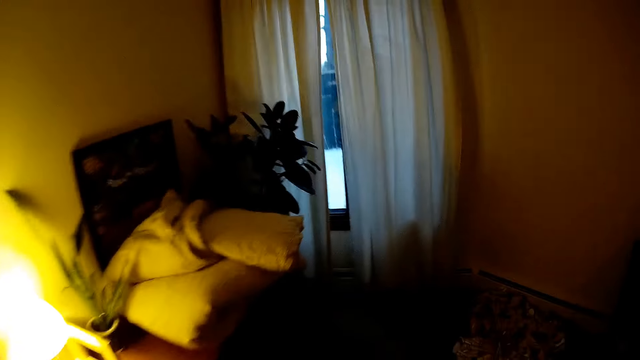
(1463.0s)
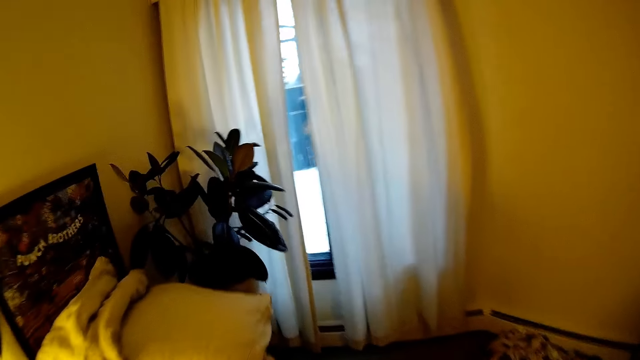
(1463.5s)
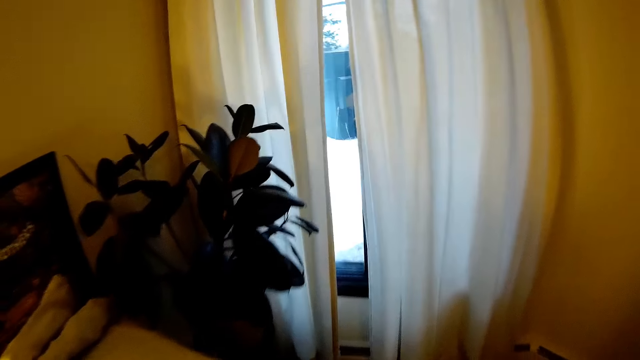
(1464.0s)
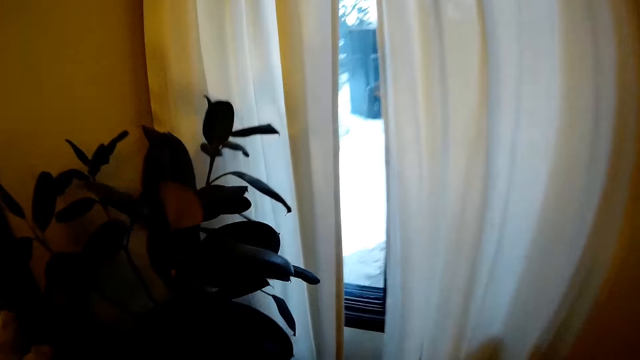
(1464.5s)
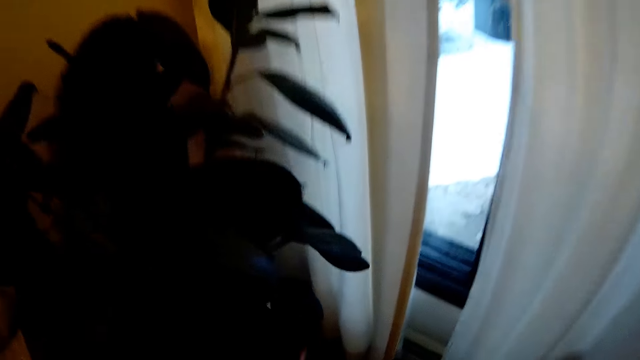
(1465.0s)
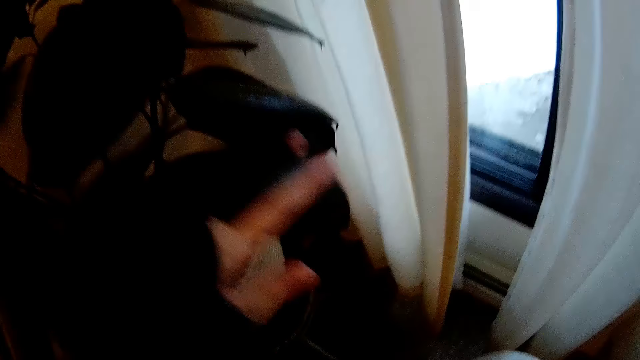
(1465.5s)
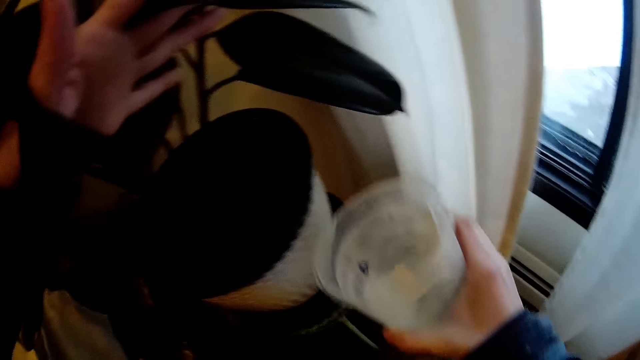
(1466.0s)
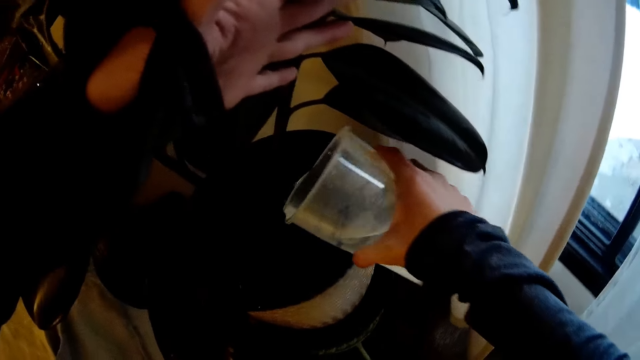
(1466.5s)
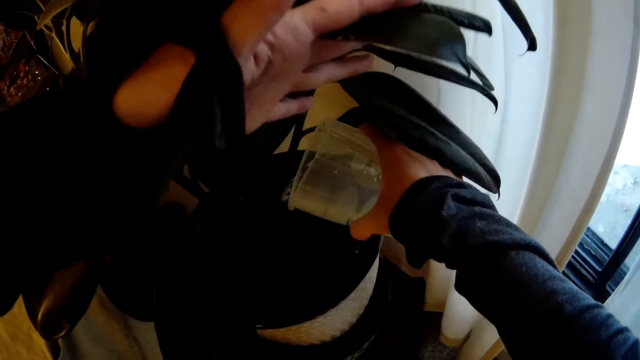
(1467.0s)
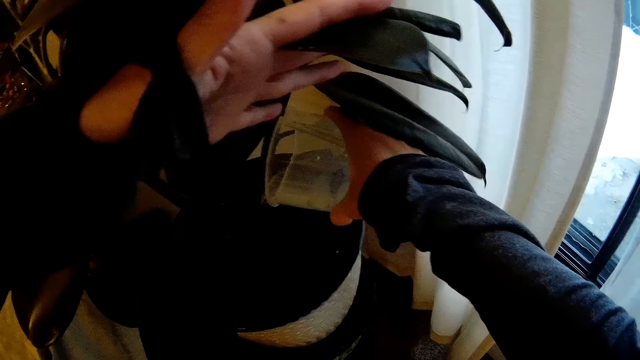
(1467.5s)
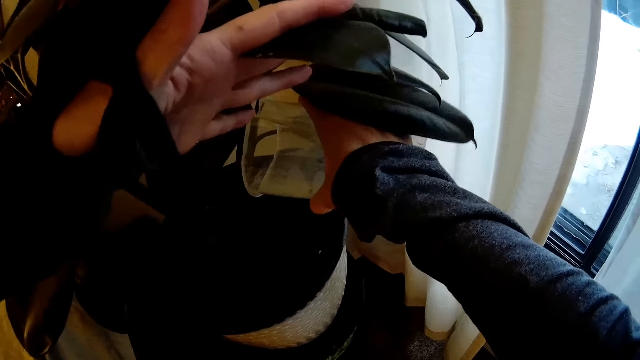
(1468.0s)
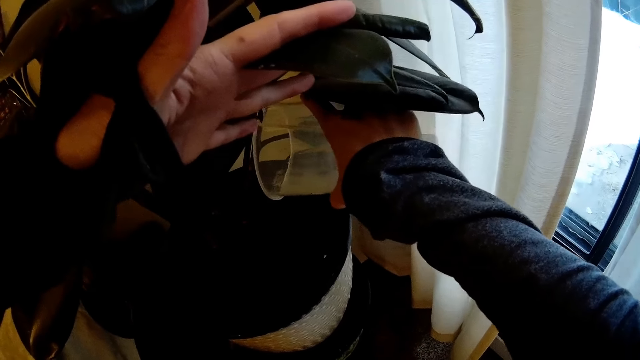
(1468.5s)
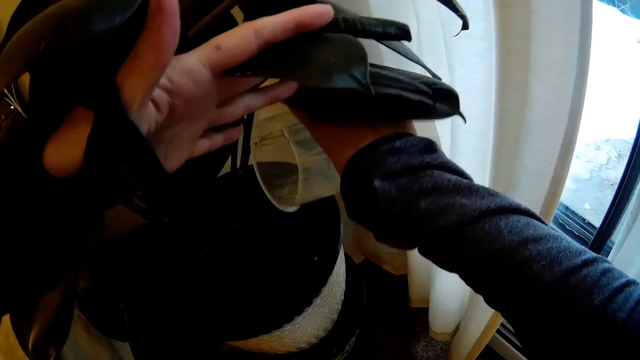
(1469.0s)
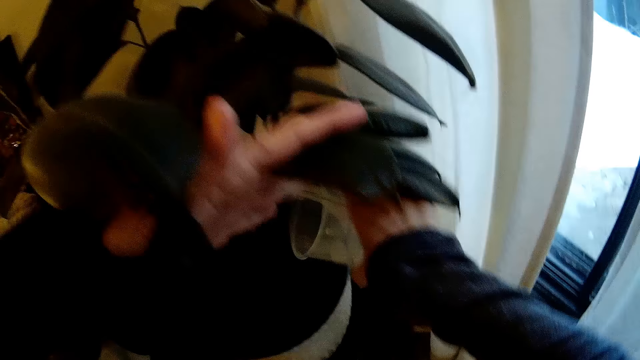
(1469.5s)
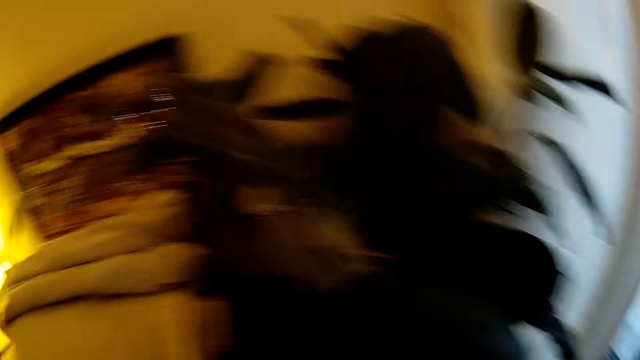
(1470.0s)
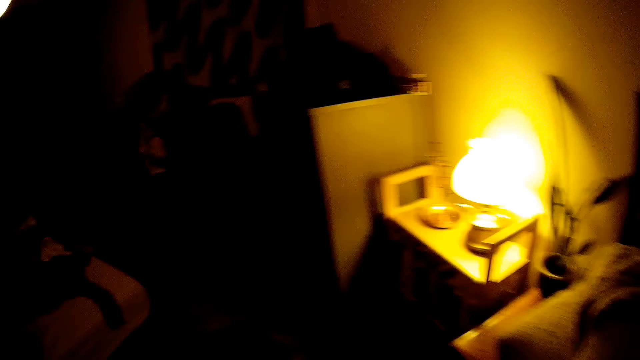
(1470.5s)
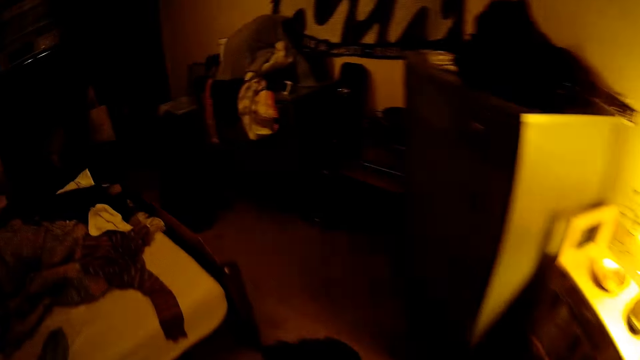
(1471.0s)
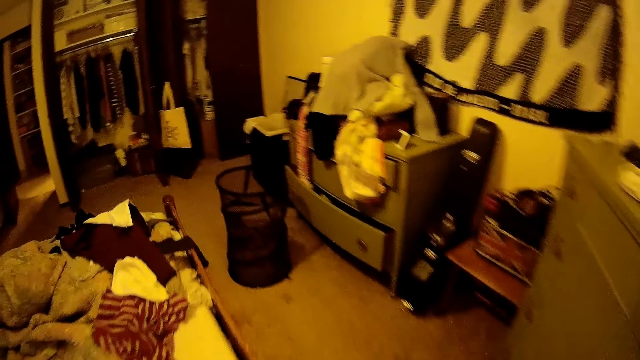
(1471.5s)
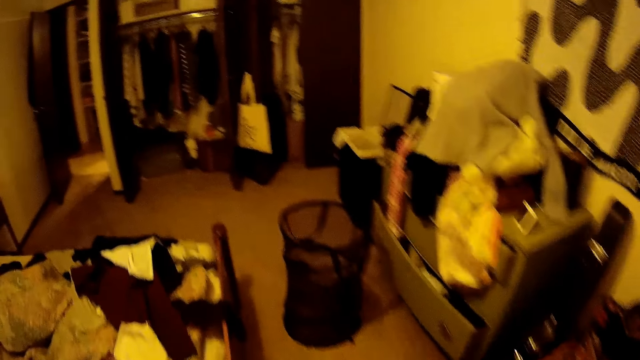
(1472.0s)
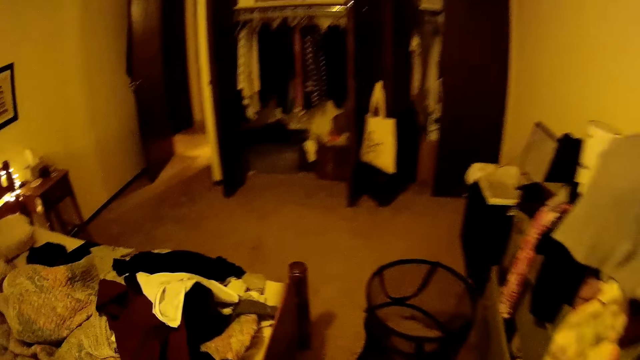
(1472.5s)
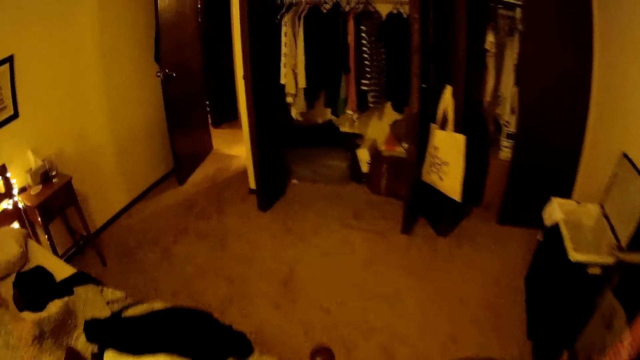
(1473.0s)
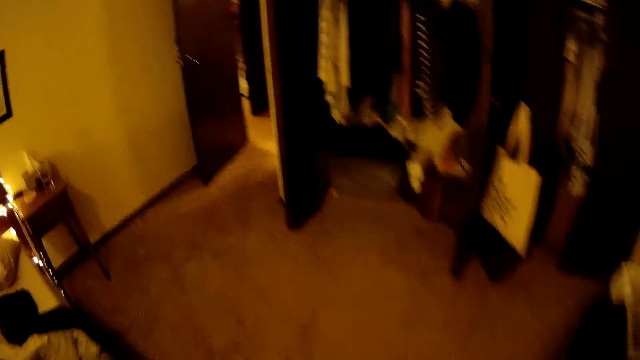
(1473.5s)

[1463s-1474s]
The camera wearer lifts the leaves with her left hand. She pours water in the flower pot with her right hand. She walks around a room.

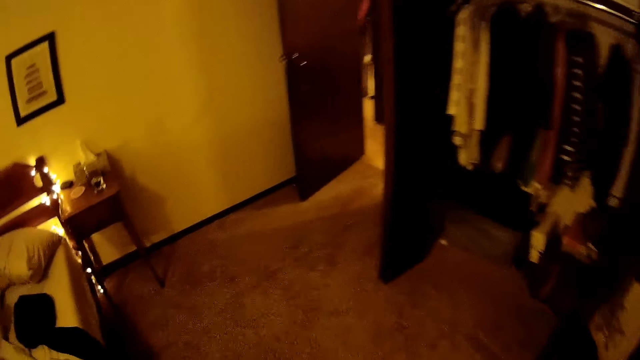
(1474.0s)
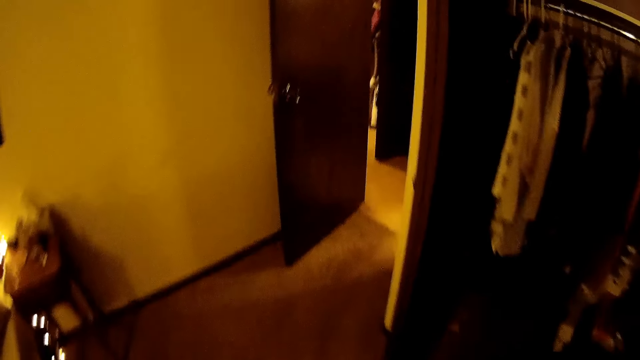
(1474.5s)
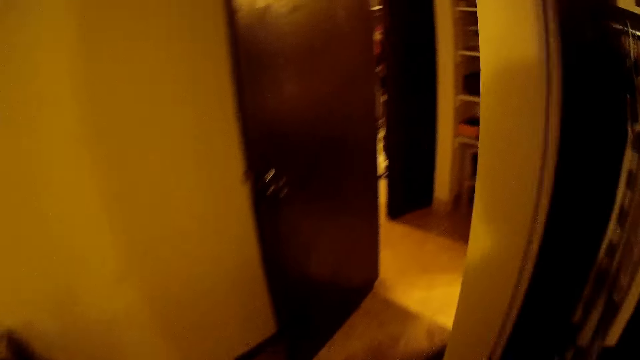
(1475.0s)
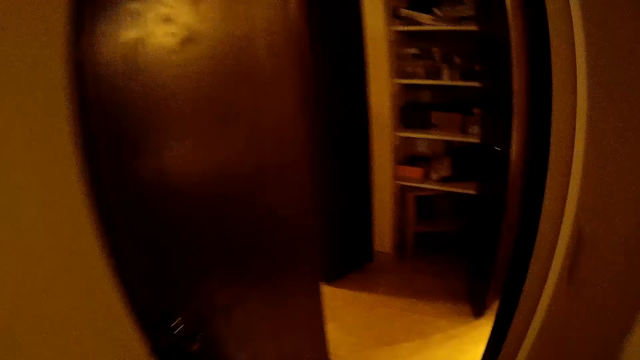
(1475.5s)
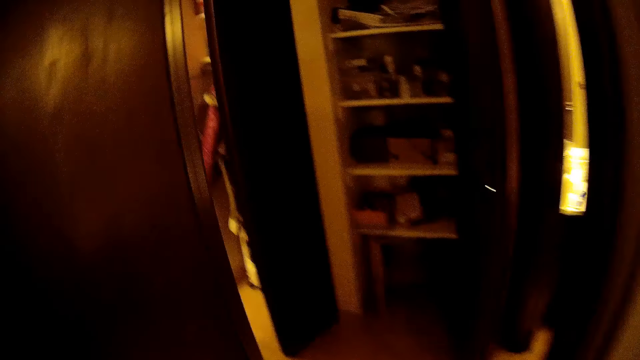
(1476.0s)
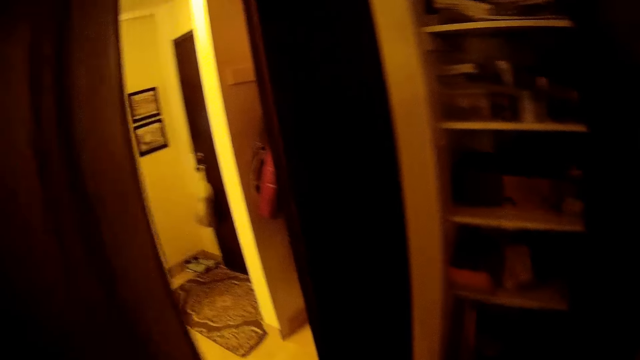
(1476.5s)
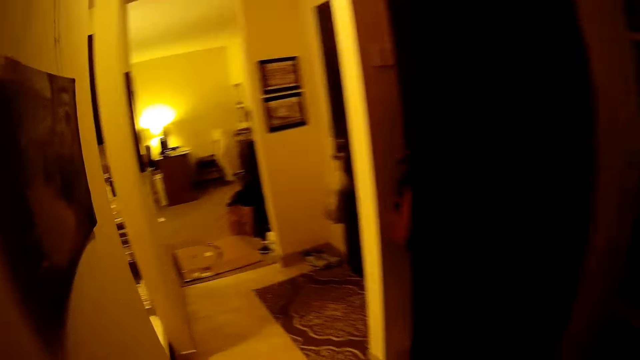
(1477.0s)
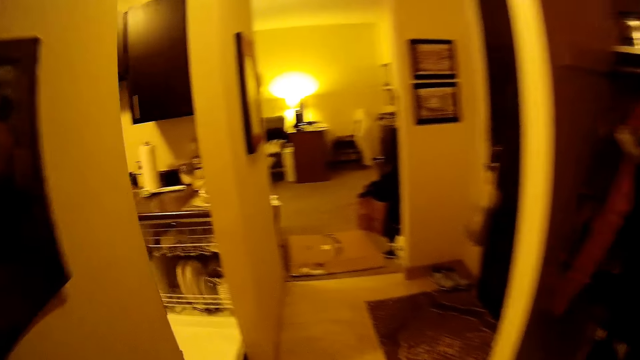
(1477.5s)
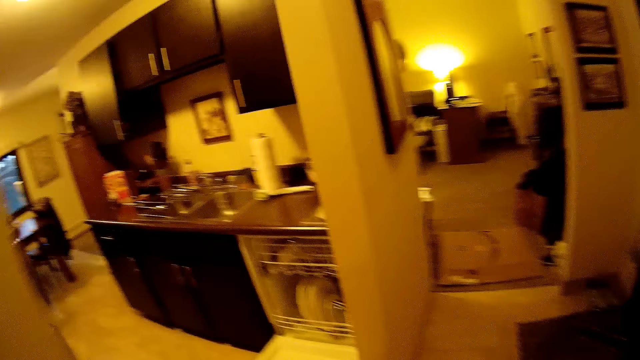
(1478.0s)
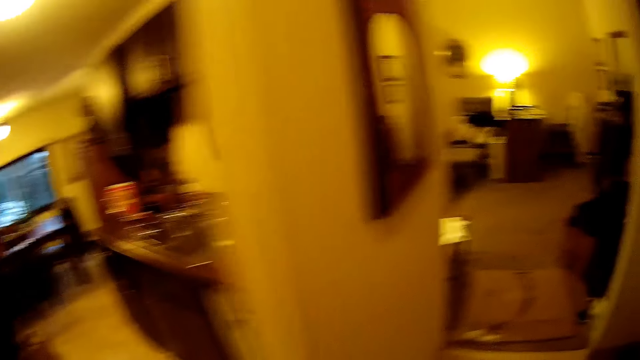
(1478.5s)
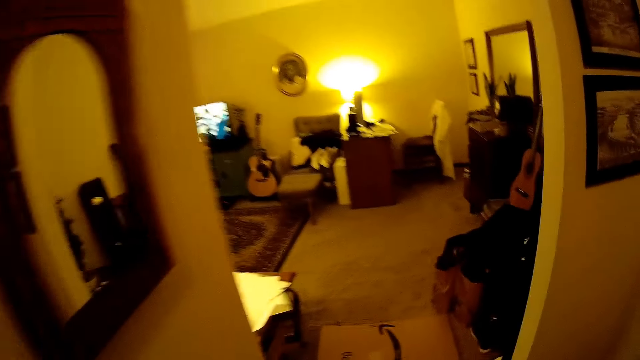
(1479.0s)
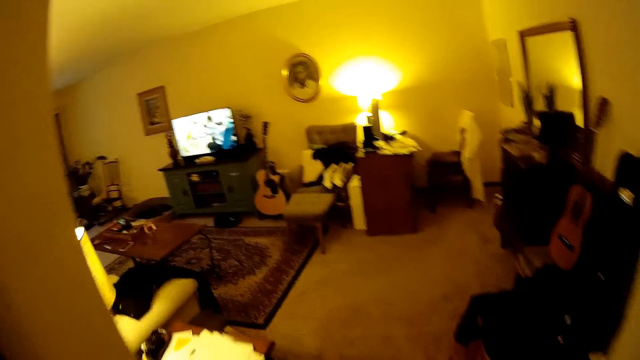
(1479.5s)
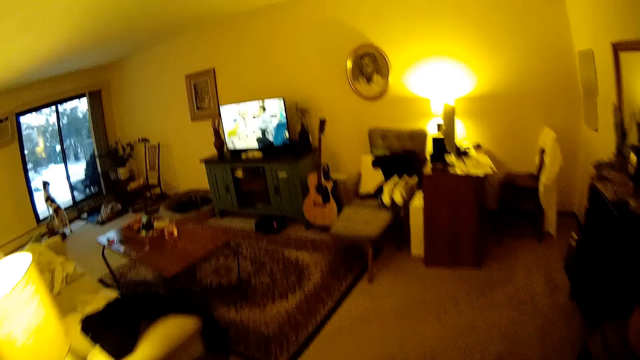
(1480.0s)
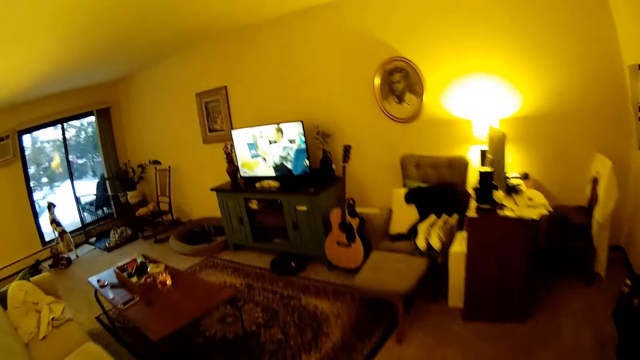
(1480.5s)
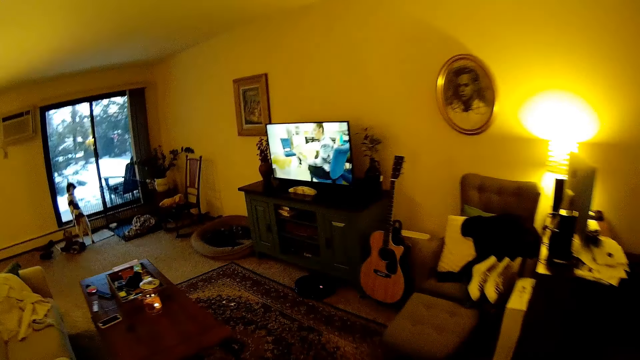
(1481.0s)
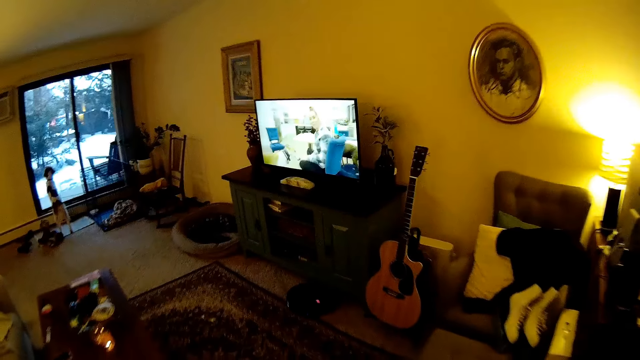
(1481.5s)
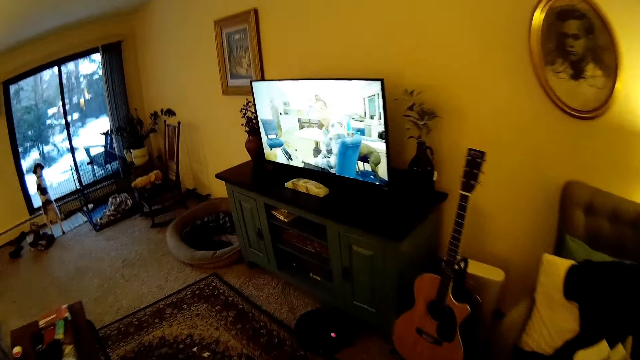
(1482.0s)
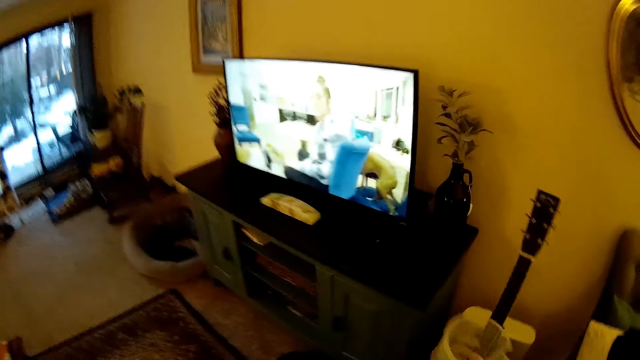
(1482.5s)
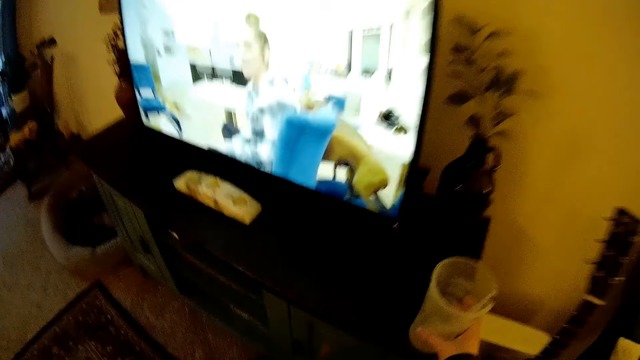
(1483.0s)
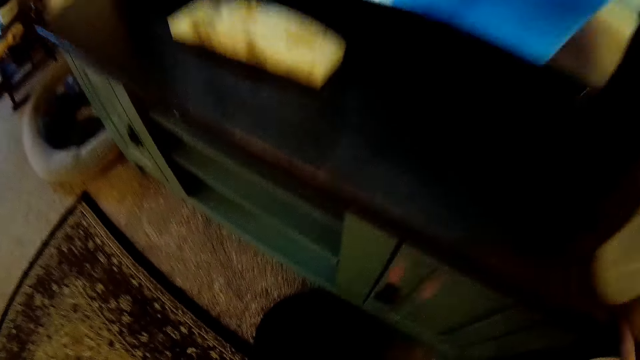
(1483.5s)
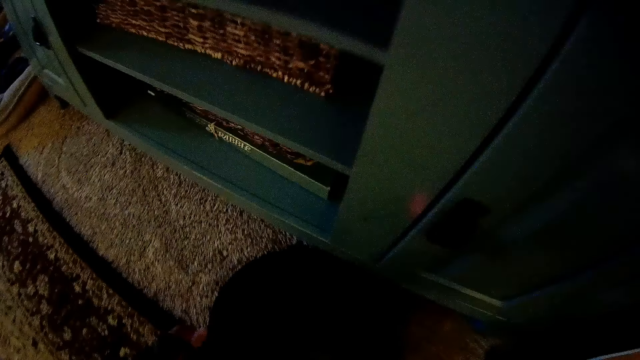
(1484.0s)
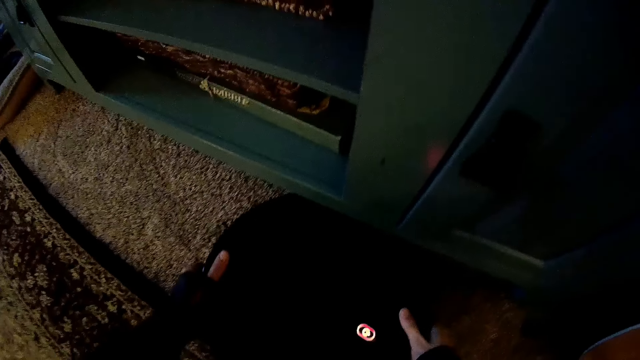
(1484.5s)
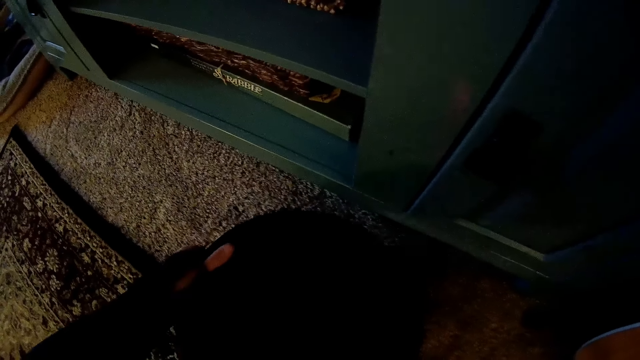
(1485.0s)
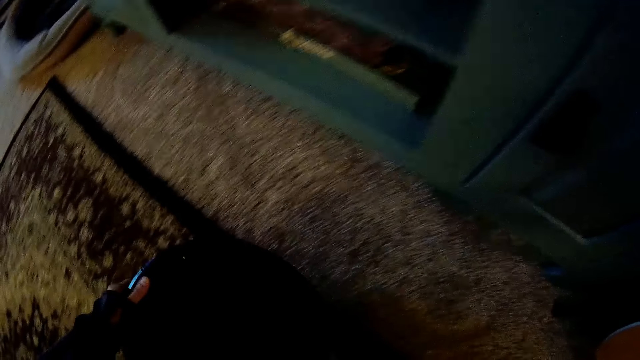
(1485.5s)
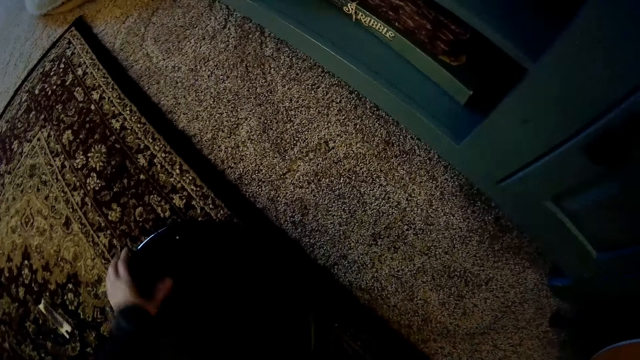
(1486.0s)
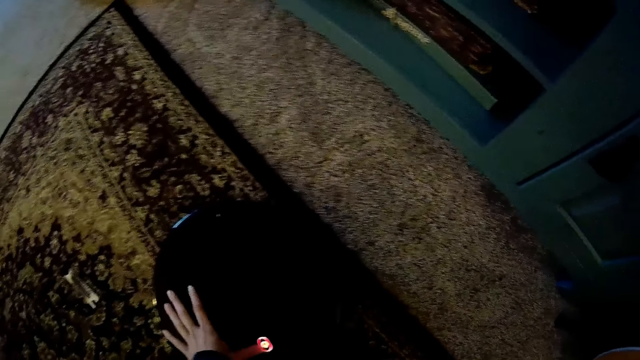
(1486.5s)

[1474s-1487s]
The camera wearer walks out of the bedroom. They walk into the living room. They place the cup on the shelf or table. They move an automated cleaner on the floor. They pick up an object from the ground with both hands. They drop the object on the ground with both hands.
